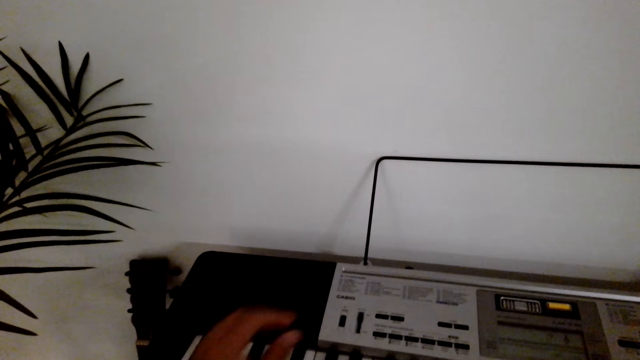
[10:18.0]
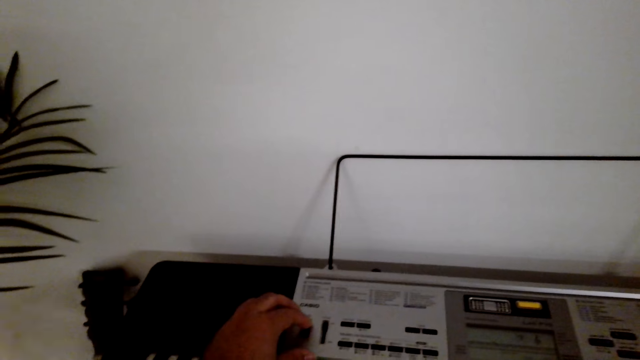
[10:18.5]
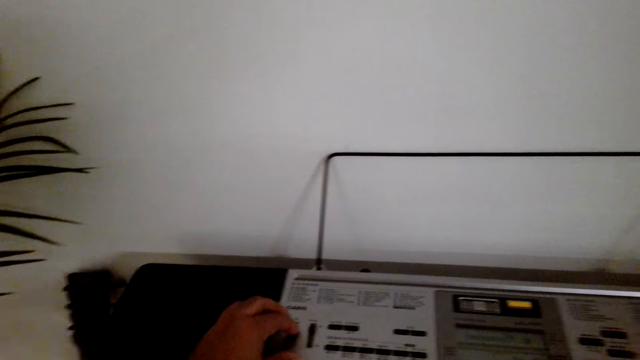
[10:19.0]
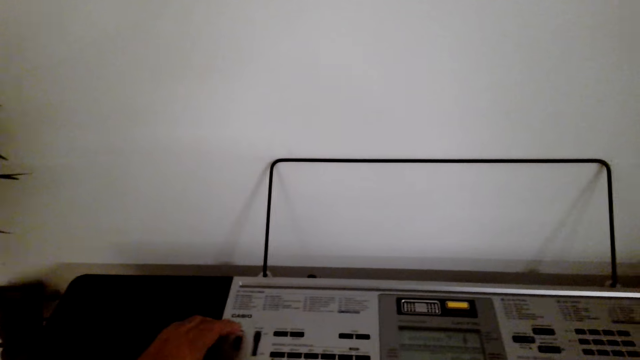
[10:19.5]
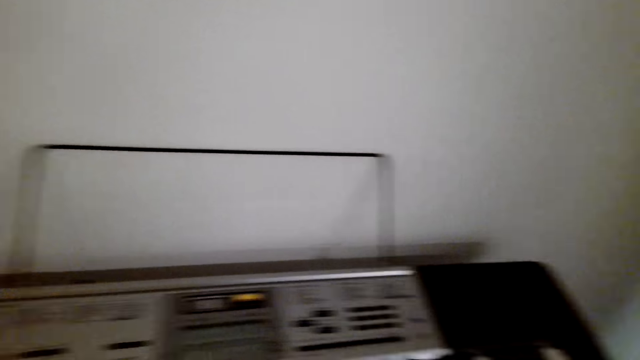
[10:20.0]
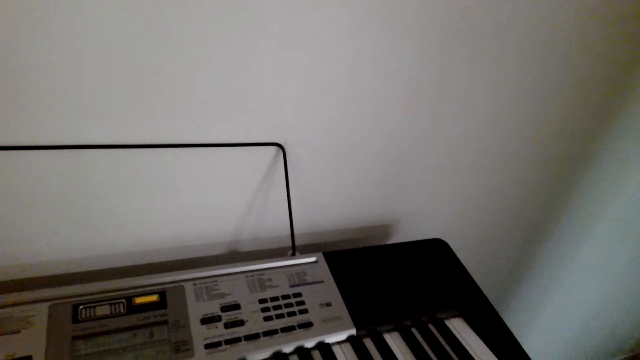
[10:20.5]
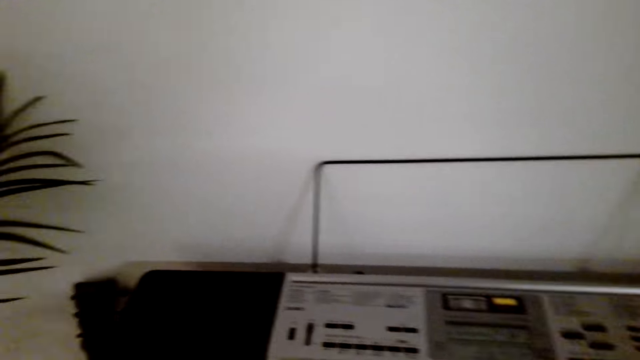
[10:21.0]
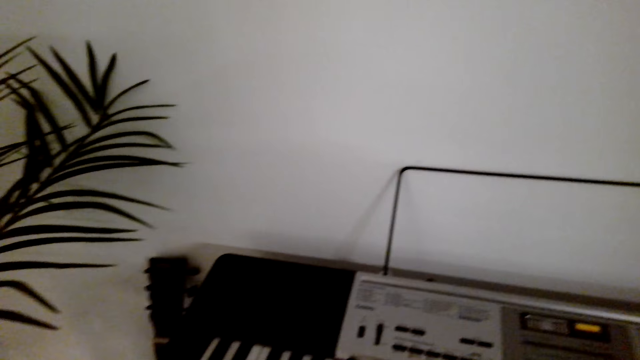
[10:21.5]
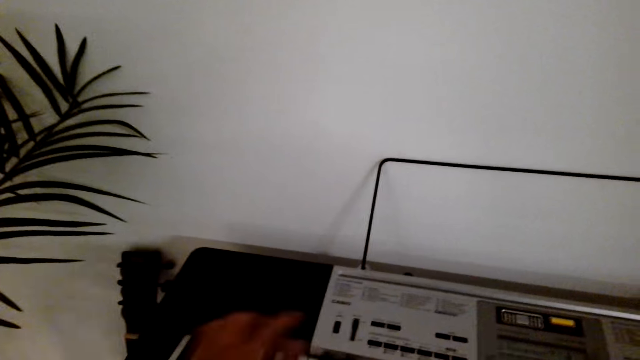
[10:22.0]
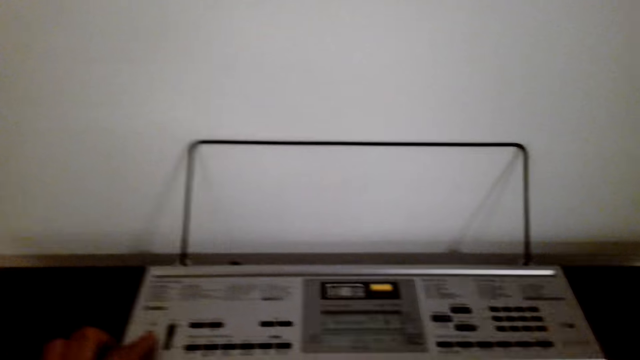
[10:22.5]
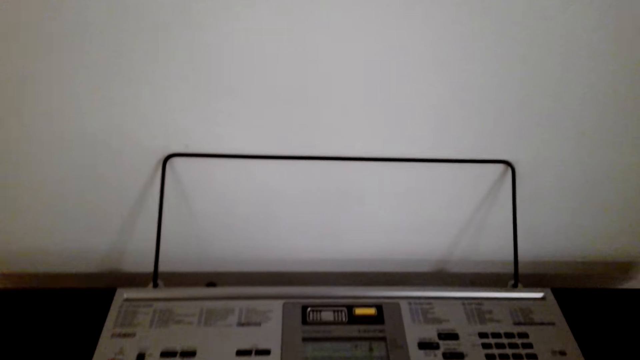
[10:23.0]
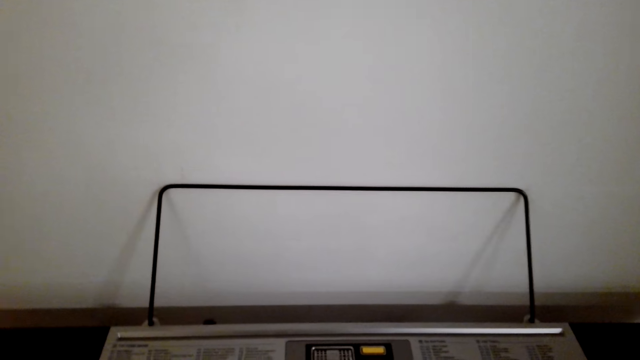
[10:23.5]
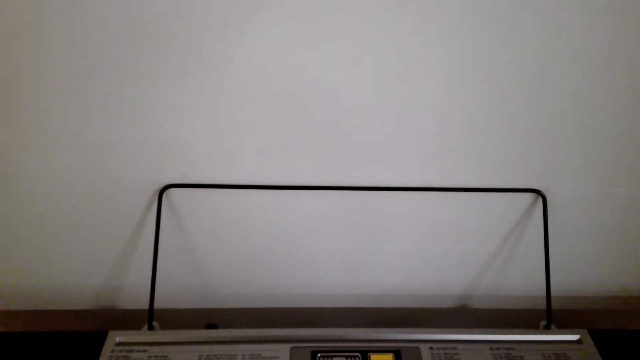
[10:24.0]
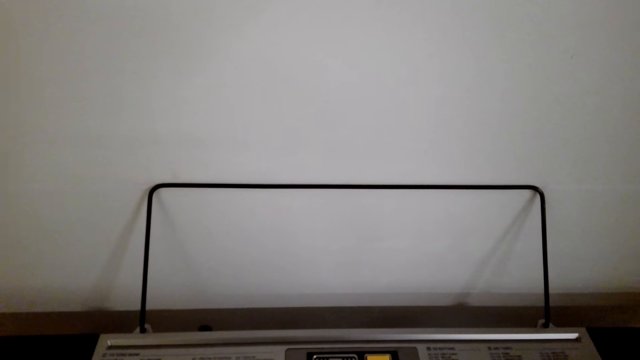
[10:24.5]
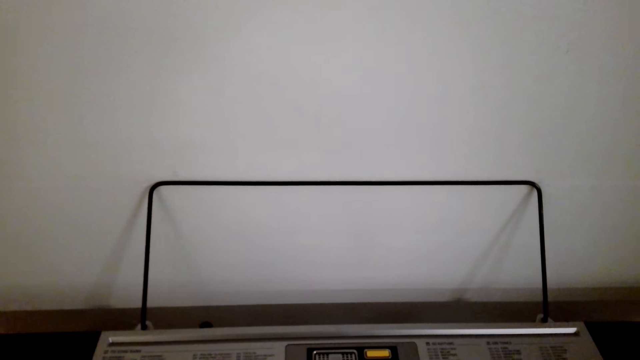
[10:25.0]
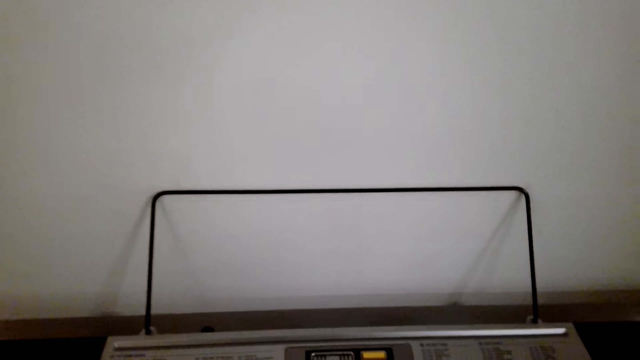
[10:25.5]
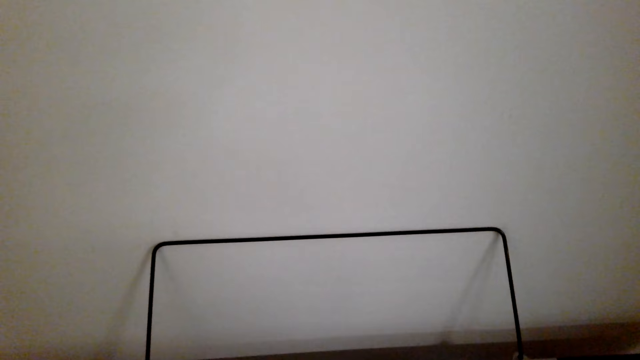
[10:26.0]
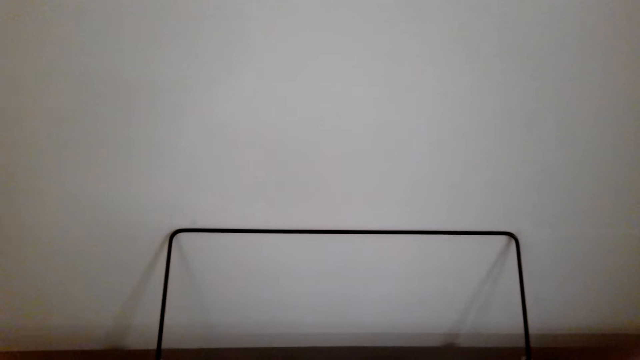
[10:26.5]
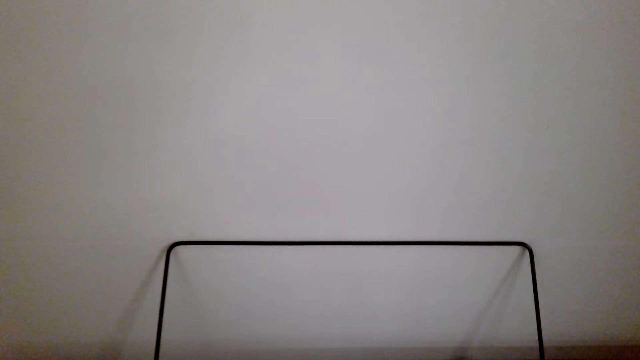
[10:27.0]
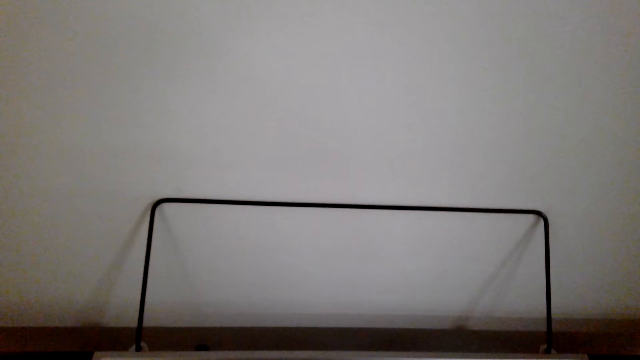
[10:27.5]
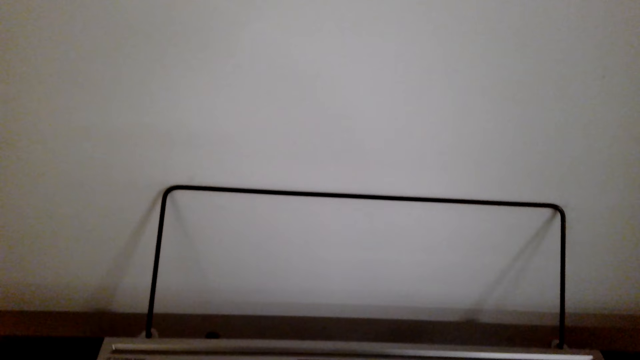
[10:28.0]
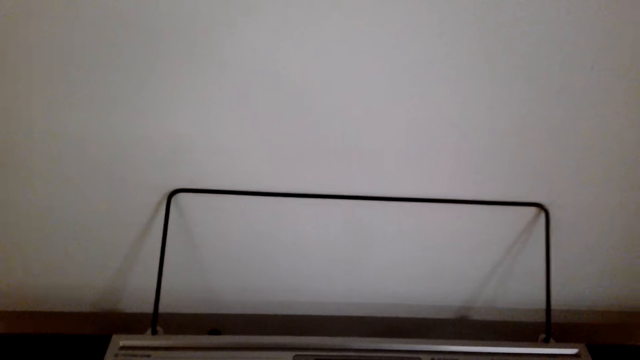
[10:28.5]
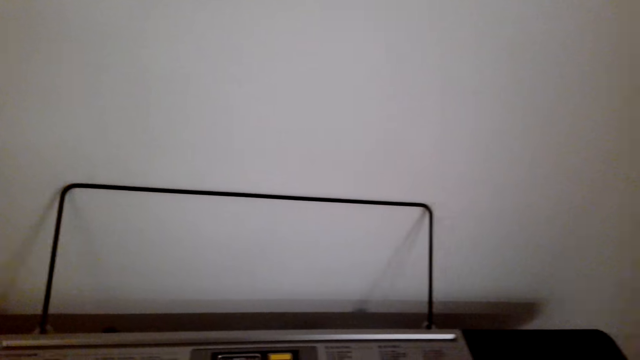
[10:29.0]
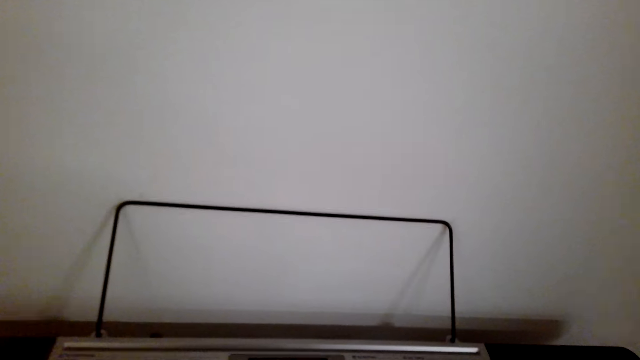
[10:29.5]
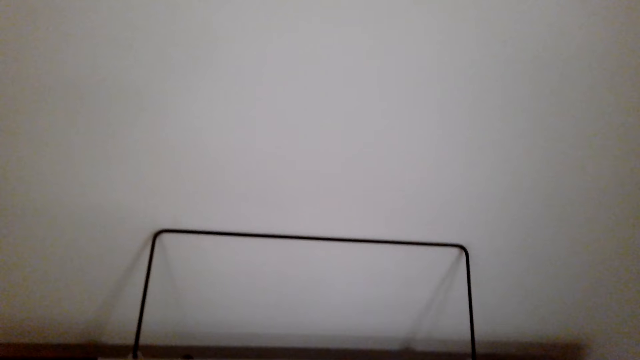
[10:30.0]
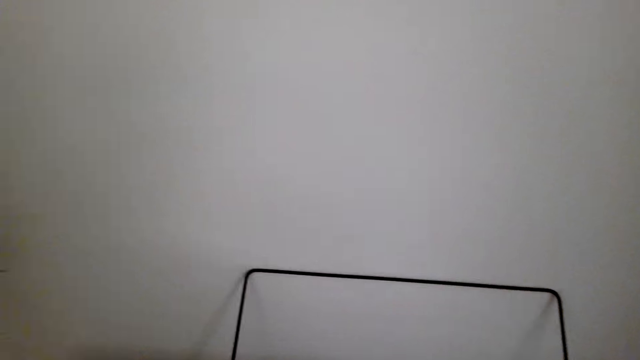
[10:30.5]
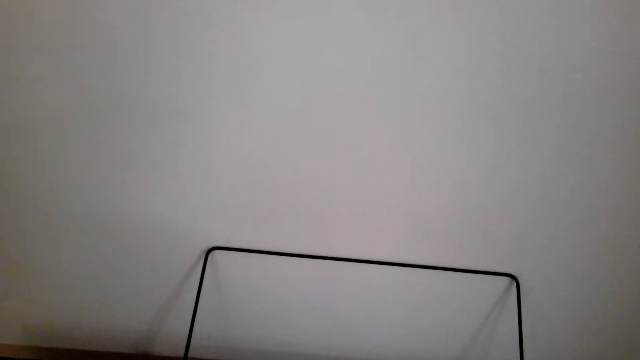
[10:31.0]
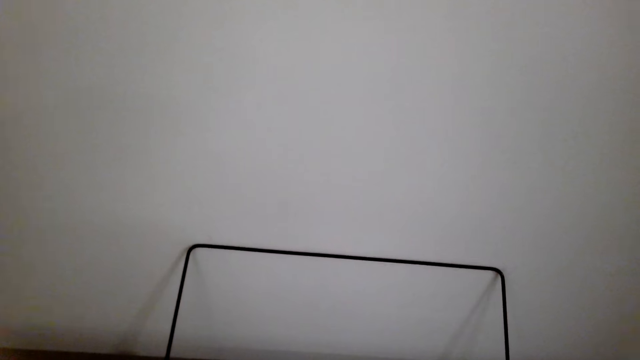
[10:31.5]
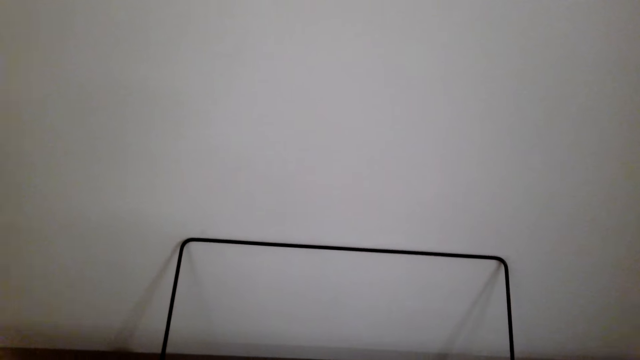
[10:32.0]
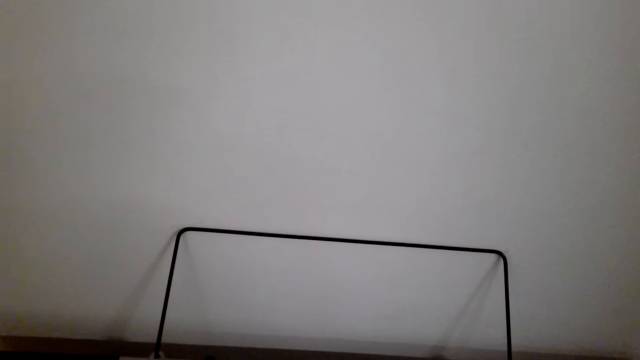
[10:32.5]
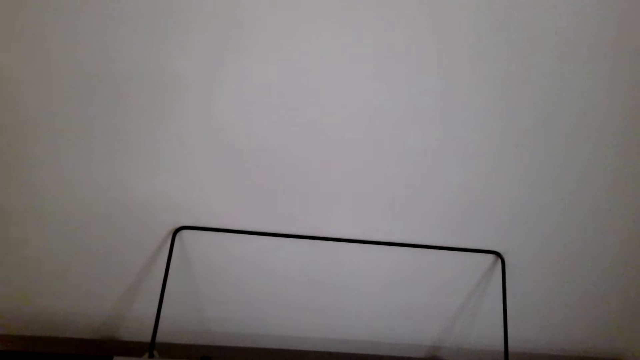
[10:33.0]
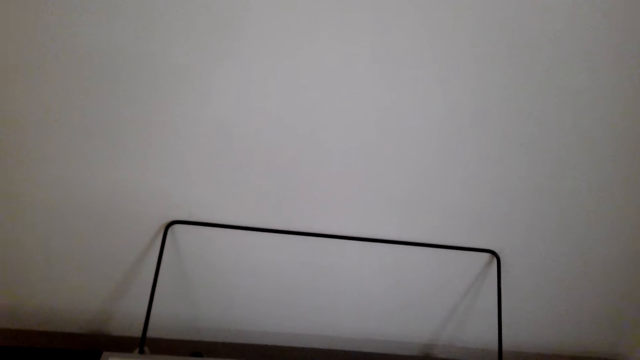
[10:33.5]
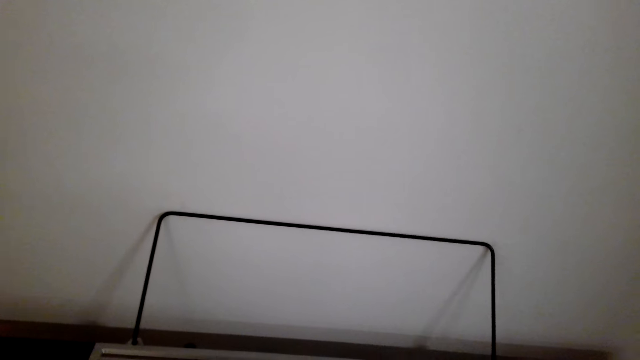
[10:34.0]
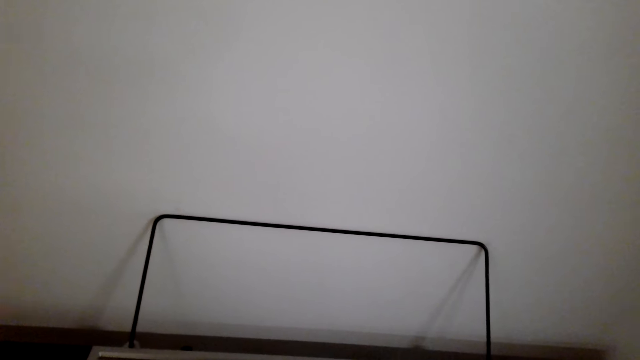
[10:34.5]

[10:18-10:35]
The camera wearer sets the sound settings on the piano. A person speaks to the camera wearer. The camera wearer looks around. They play the piano.

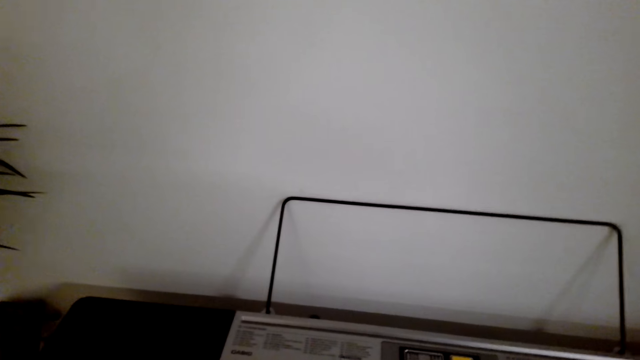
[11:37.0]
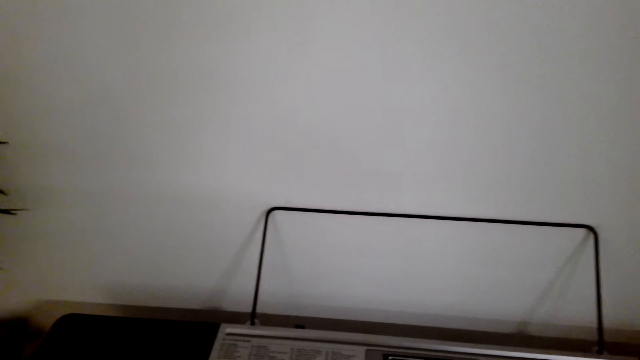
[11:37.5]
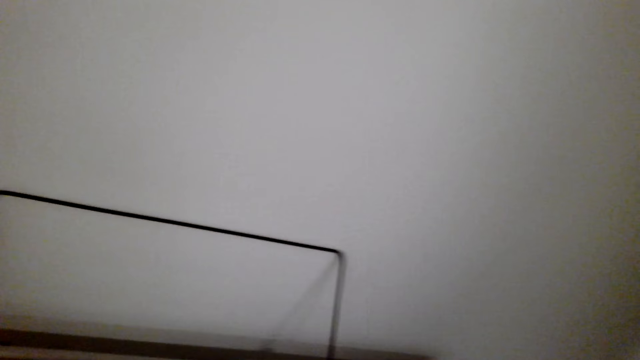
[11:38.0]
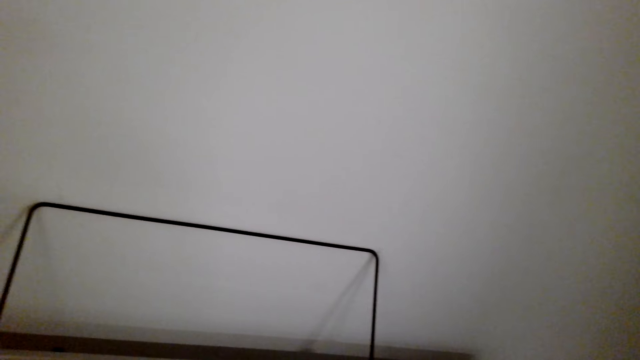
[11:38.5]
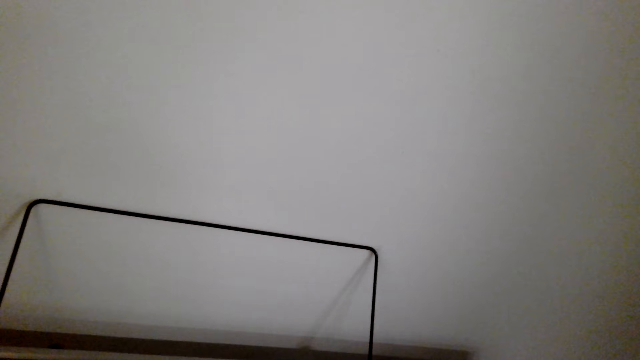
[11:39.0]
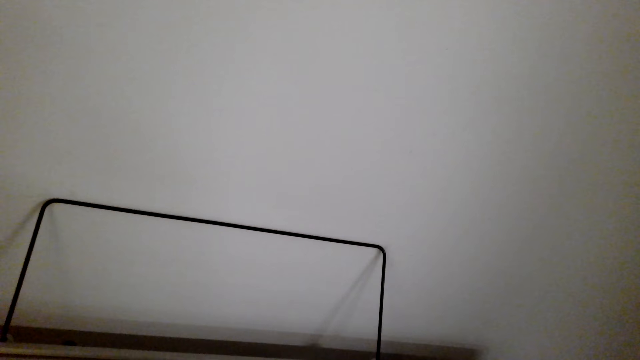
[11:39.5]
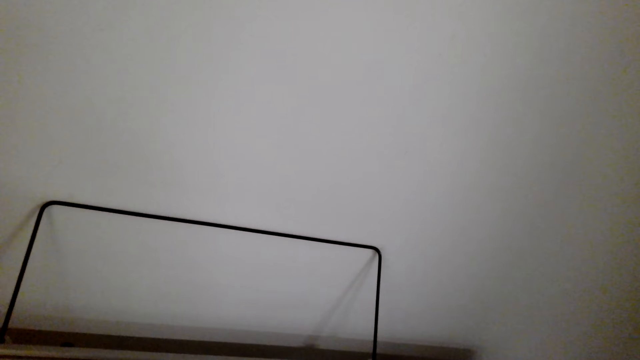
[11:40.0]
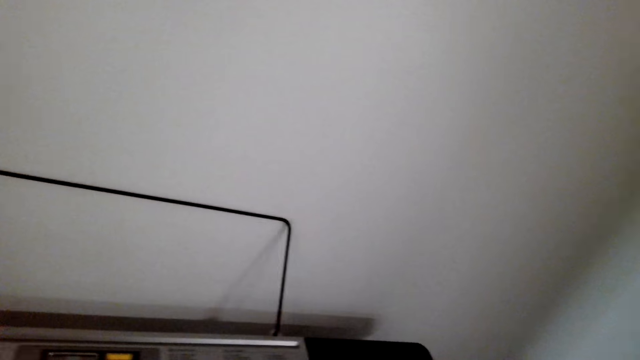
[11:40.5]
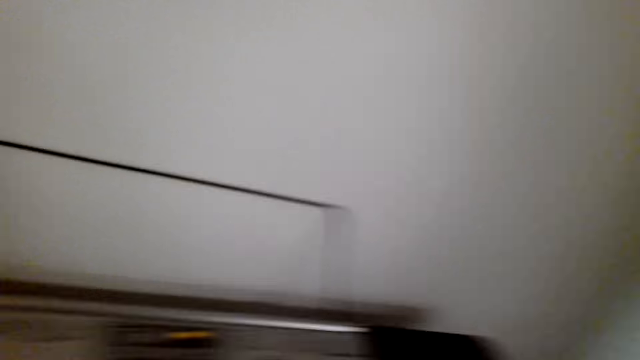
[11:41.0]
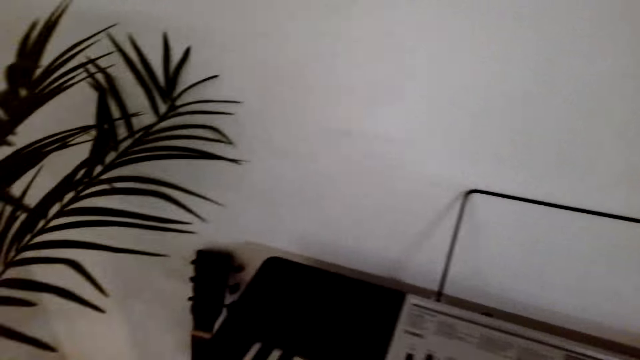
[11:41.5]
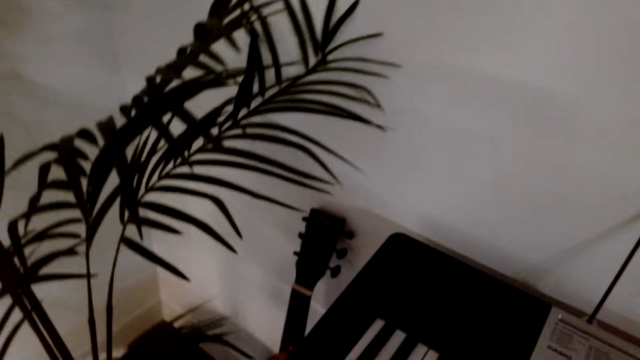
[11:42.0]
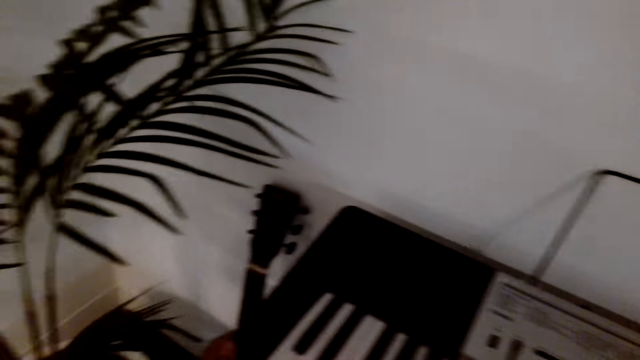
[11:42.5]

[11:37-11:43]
The camera wearer speaks to a person. They look around.
